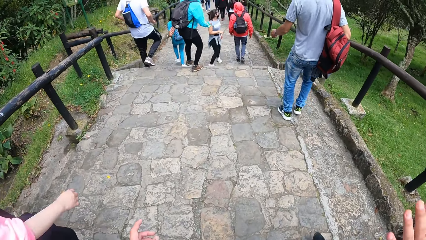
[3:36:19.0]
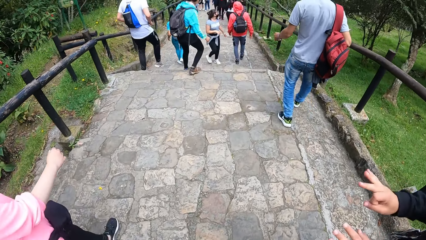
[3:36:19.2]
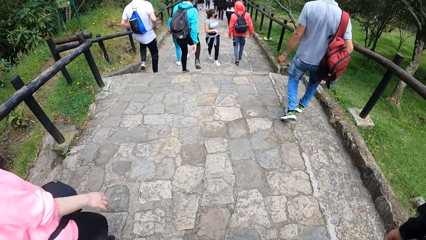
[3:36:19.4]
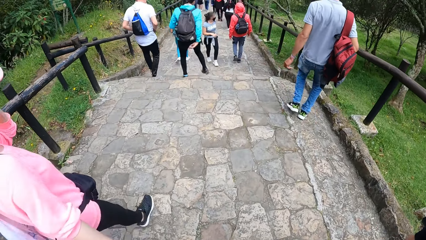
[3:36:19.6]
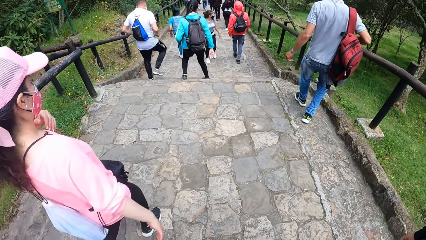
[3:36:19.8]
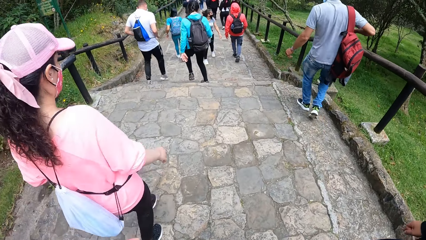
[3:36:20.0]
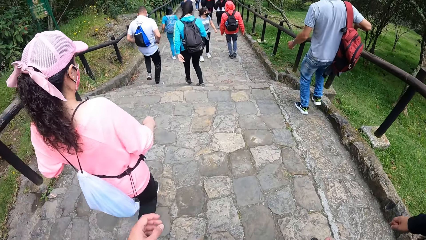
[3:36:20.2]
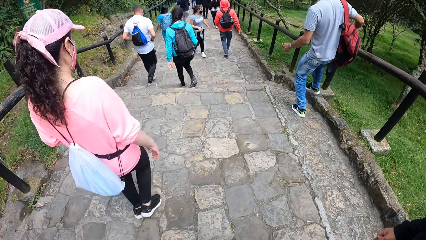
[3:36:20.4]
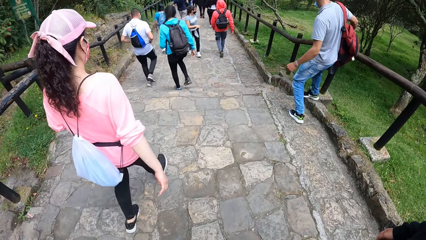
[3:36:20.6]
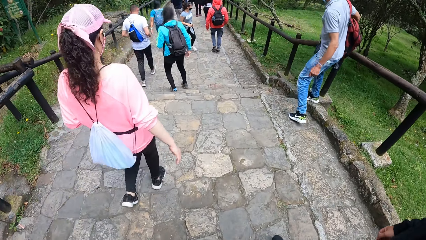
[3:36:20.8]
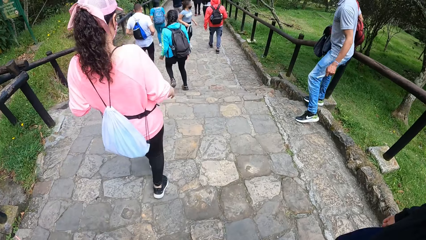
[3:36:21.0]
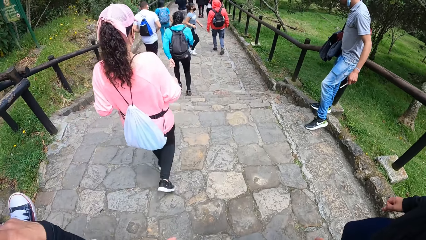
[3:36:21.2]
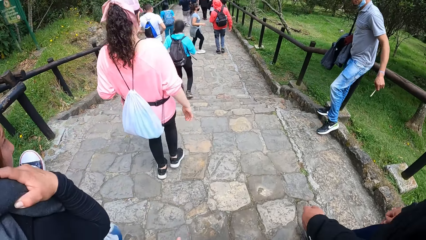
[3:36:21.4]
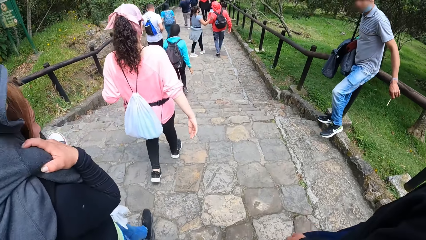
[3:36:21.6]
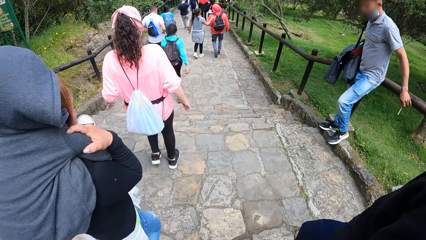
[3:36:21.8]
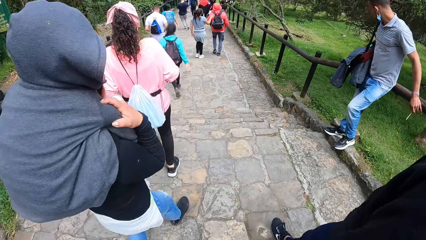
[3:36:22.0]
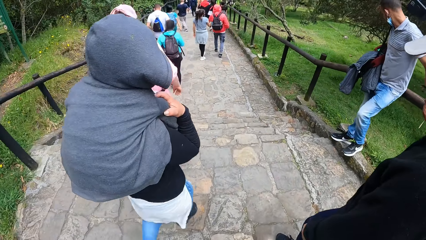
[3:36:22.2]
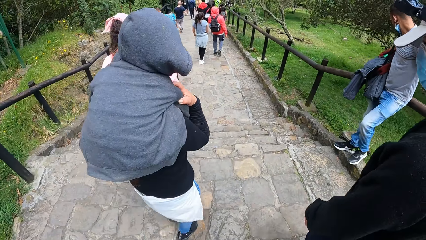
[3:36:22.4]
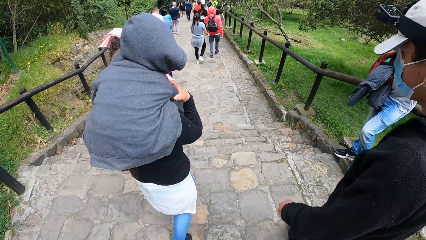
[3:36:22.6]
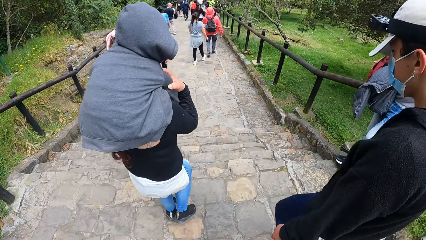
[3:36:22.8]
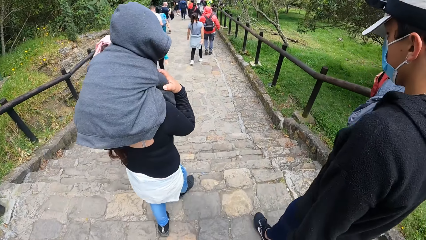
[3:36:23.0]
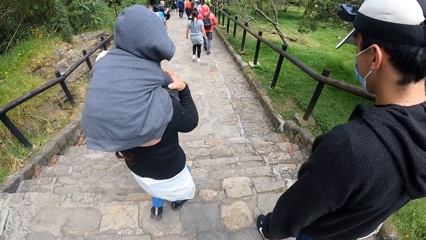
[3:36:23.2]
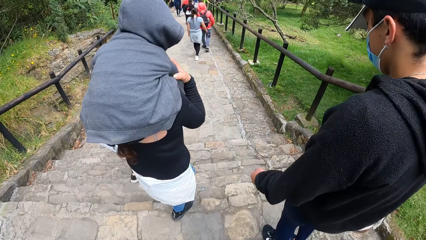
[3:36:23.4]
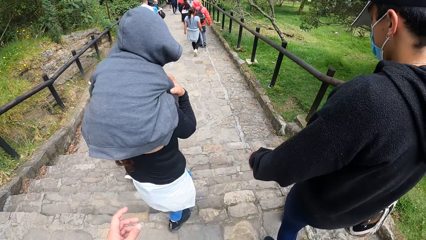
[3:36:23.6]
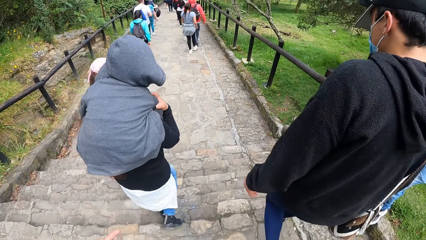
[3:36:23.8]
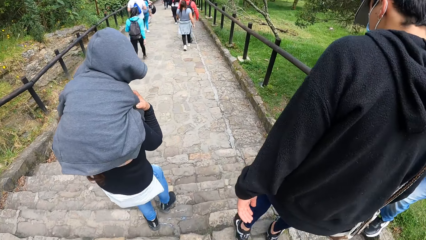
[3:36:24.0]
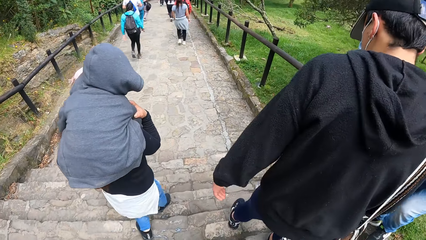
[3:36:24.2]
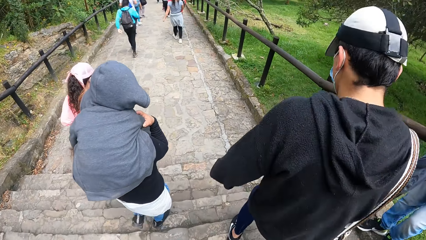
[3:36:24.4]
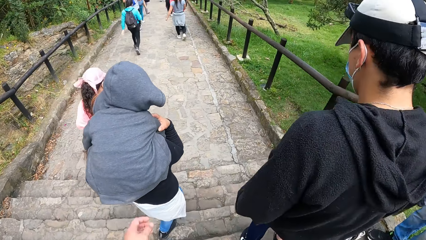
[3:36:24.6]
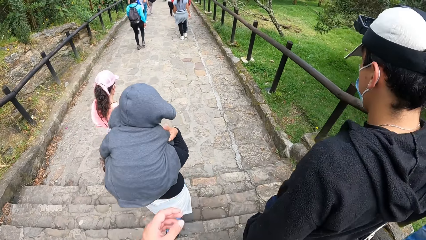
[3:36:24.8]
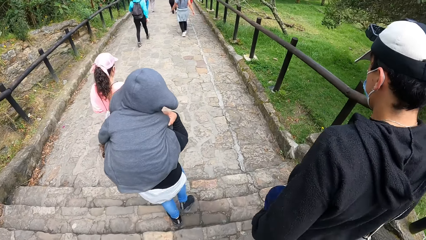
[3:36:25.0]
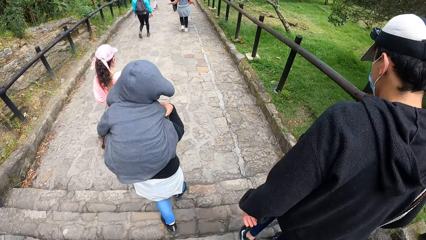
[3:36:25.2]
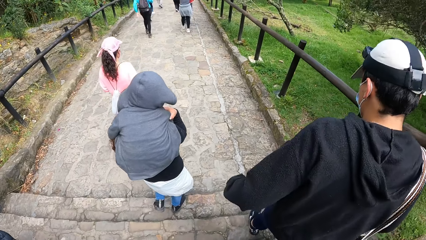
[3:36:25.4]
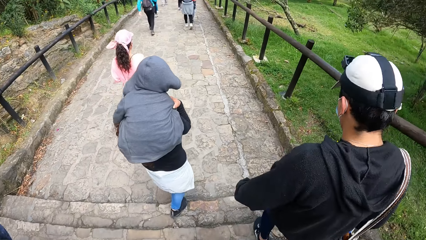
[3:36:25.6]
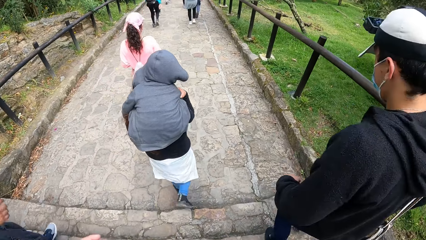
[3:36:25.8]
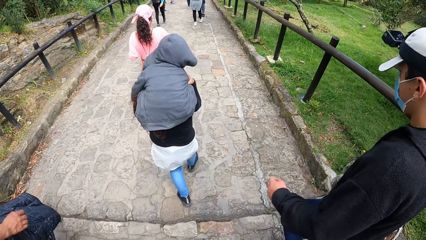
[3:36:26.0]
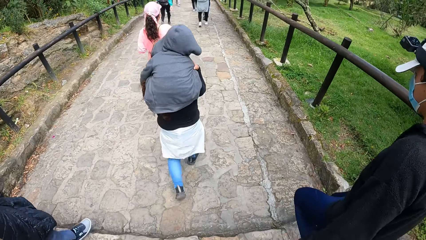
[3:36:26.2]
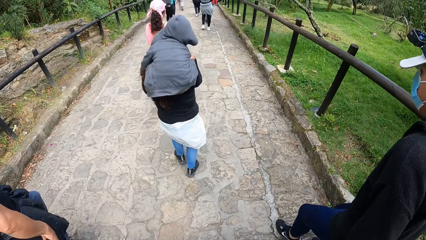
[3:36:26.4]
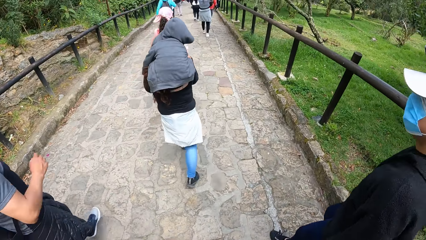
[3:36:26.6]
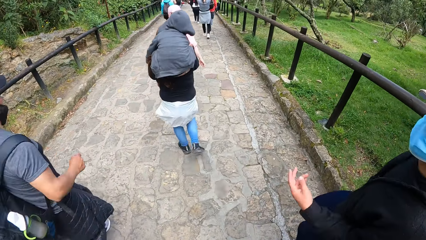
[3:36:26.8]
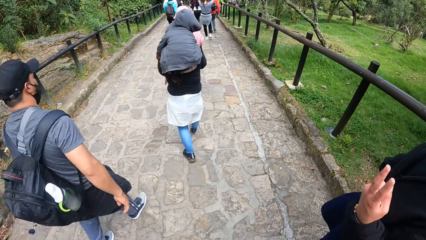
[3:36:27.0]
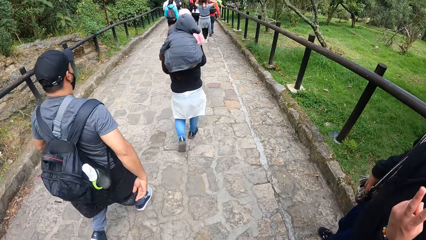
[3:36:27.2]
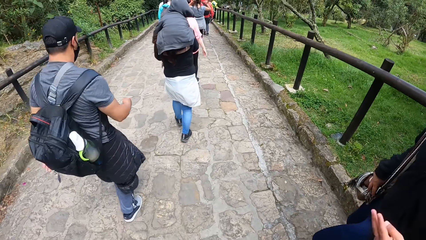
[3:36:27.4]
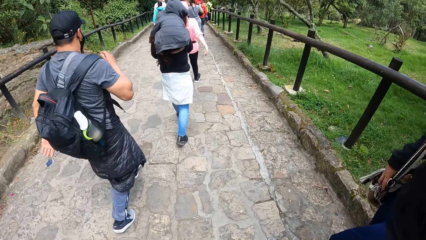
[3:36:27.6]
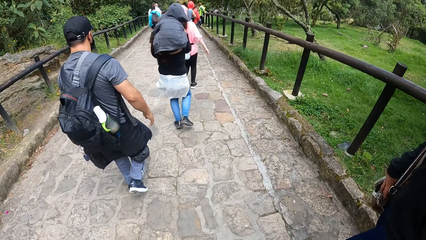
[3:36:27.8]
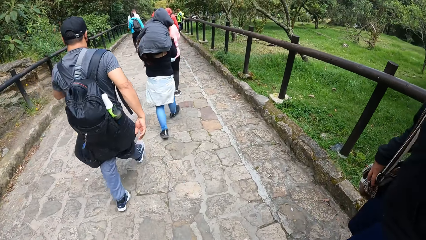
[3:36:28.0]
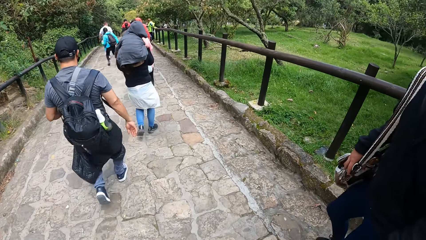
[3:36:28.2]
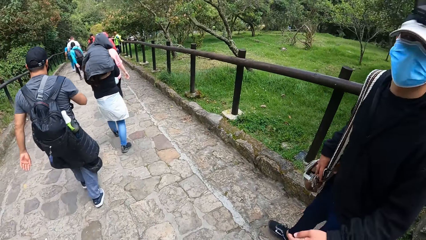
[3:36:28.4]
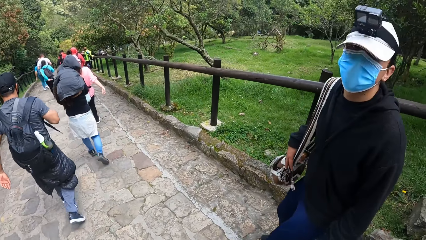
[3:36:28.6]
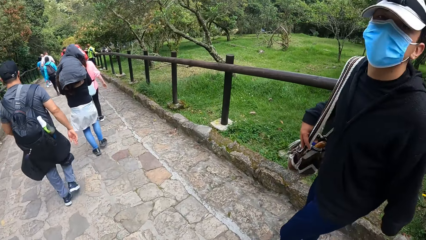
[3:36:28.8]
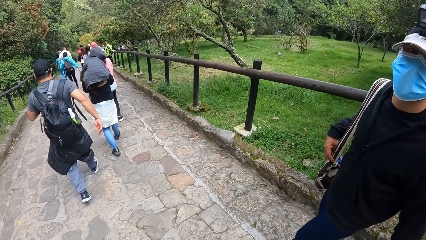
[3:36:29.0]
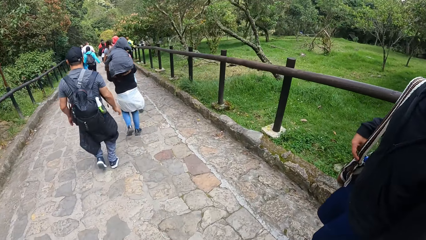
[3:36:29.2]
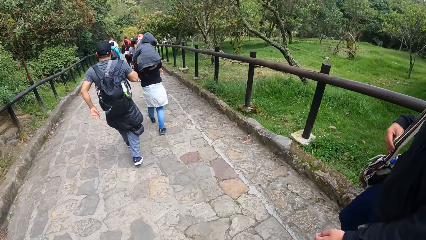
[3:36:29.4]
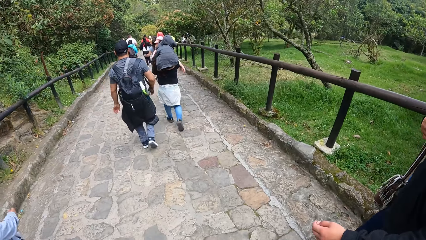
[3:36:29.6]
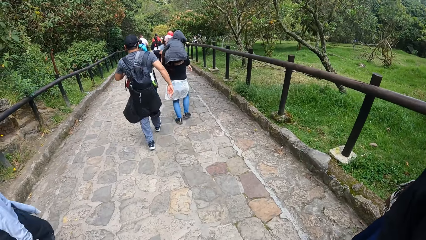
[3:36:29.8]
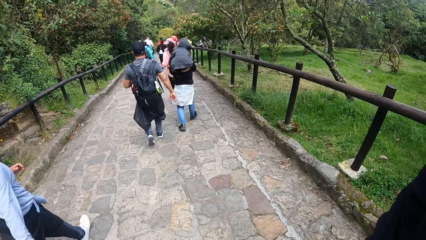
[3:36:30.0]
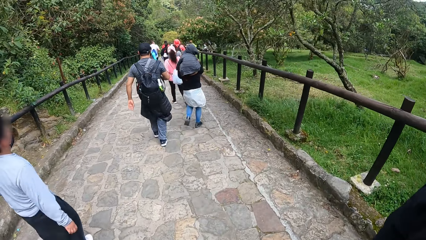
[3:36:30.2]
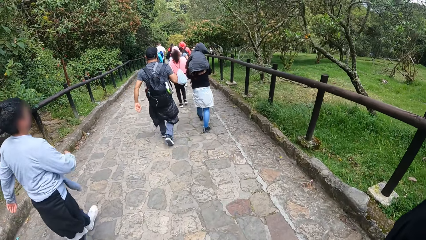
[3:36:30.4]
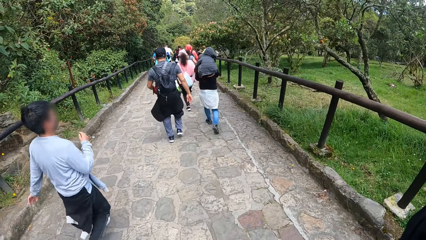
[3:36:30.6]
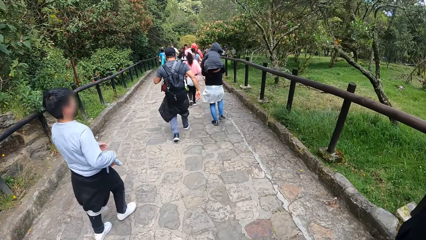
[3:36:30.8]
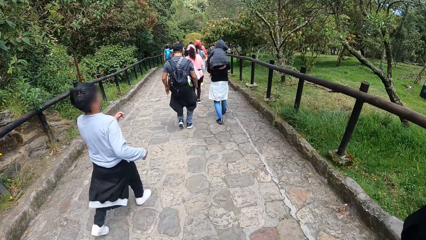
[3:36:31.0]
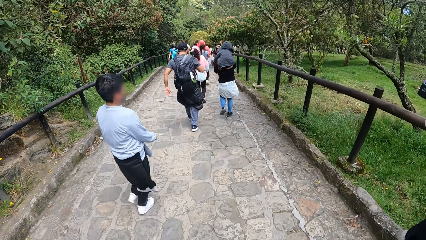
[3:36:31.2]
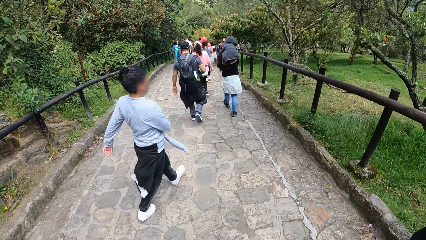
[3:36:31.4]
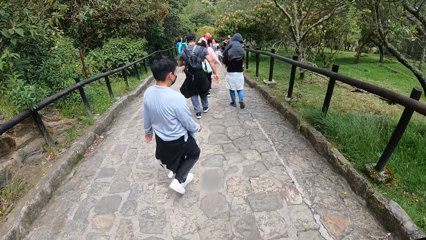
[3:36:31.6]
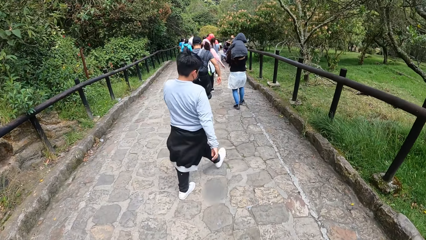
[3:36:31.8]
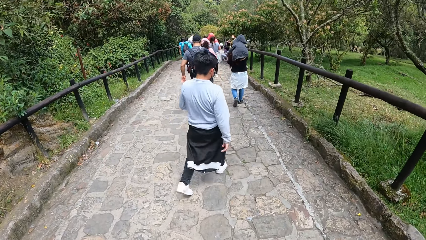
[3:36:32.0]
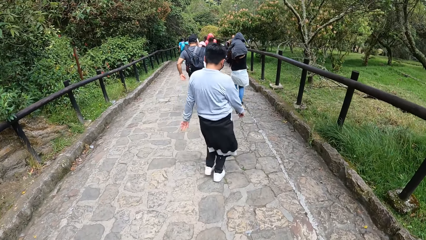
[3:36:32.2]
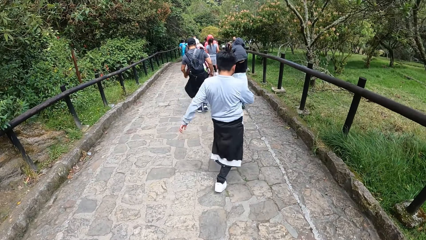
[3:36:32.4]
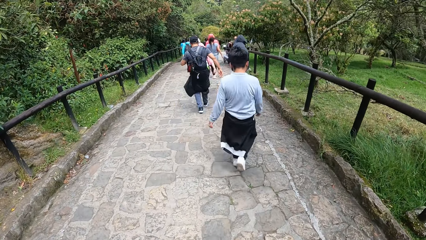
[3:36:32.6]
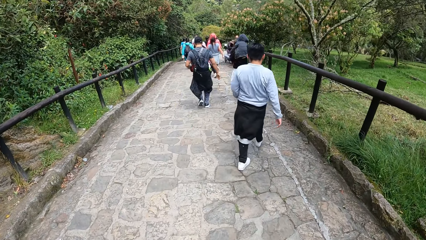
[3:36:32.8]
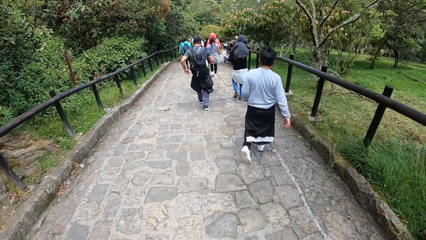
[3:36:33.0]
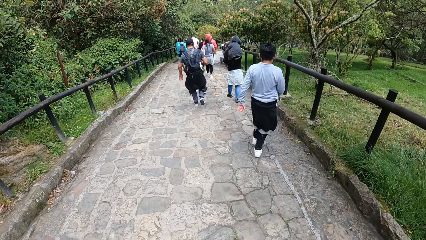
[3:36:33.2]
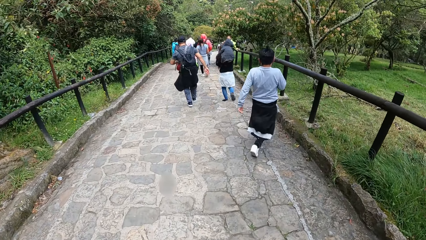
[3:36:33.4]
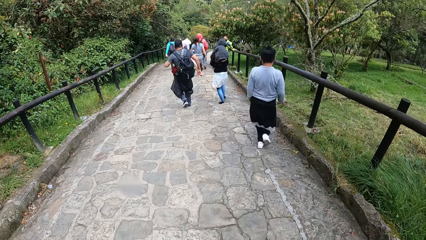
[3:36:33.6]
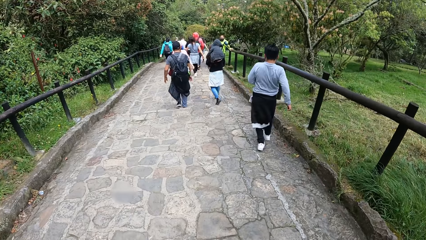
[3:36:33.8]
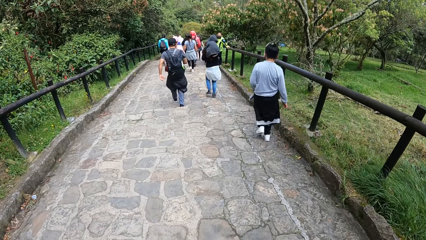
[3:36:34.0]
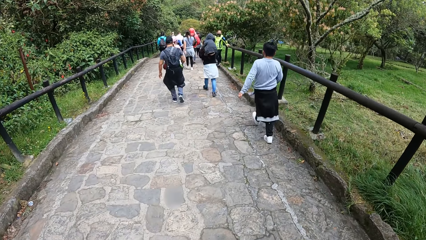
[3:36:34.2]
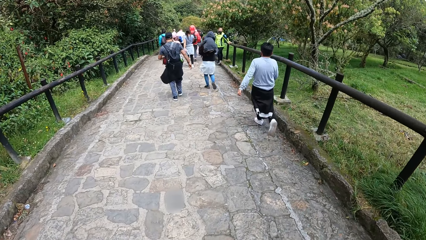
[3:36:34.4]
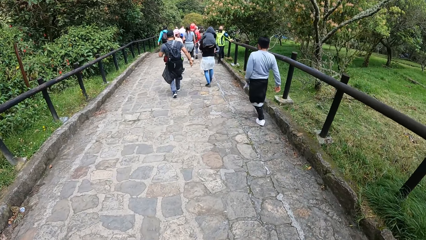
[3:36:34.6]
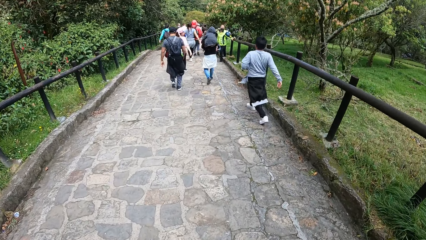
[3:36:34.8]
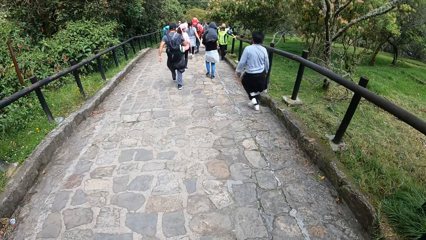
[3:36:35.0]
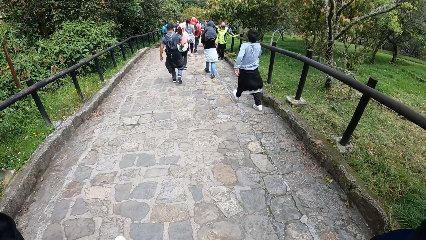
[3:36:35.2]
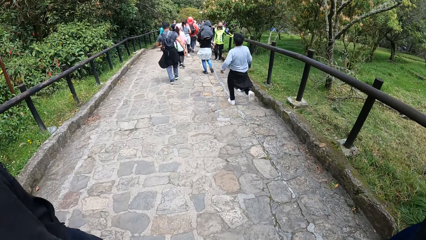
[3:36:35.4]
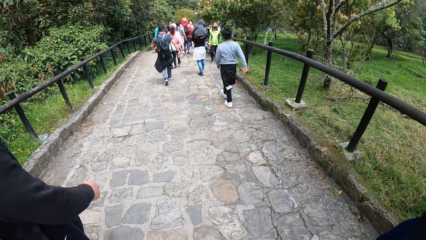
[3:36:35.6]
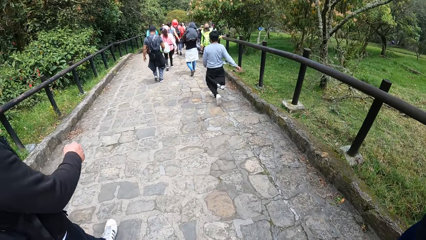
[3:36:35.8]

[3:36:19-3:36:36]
The camera wearer walks on a pathway. They climb down another staircase on the footpath. They interact with a man.
